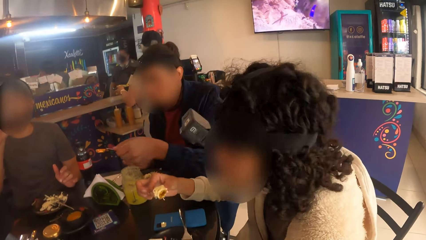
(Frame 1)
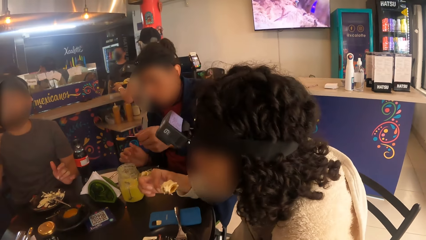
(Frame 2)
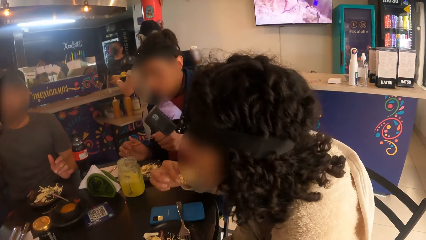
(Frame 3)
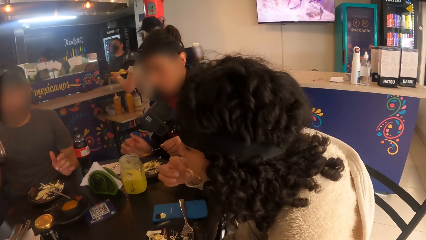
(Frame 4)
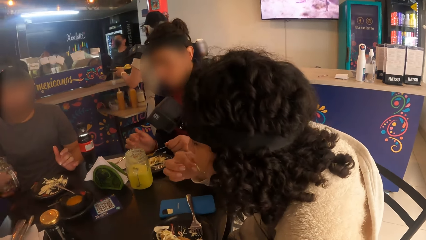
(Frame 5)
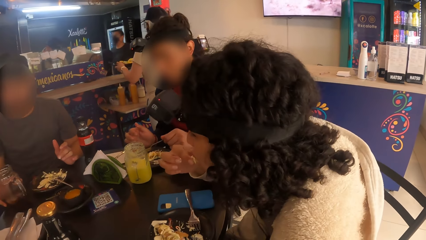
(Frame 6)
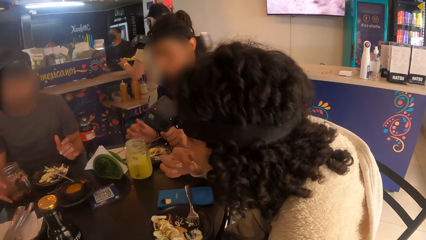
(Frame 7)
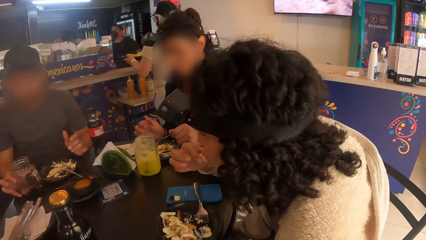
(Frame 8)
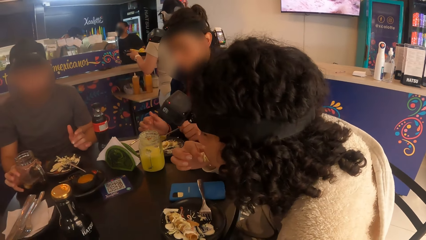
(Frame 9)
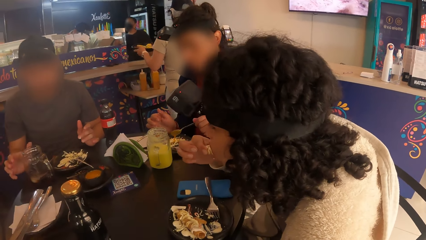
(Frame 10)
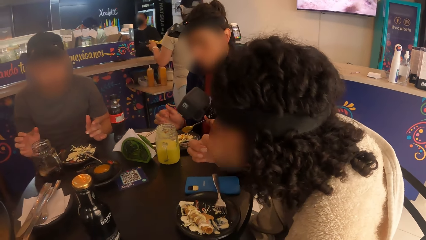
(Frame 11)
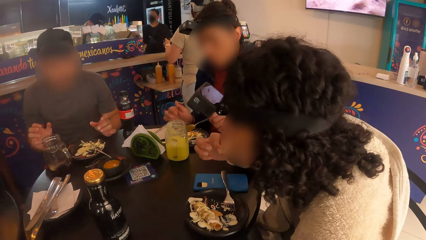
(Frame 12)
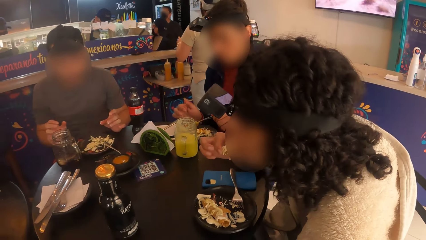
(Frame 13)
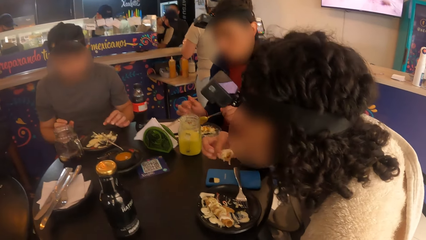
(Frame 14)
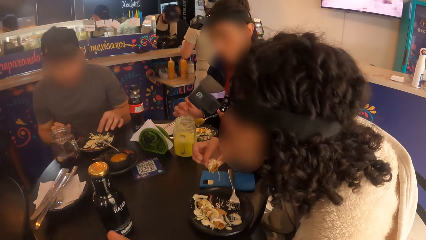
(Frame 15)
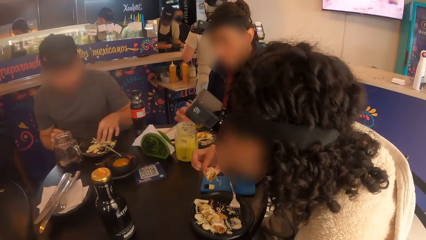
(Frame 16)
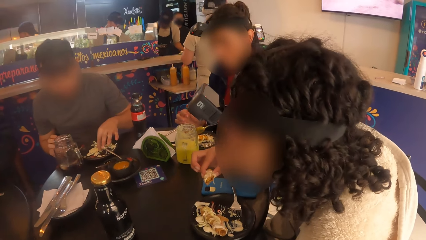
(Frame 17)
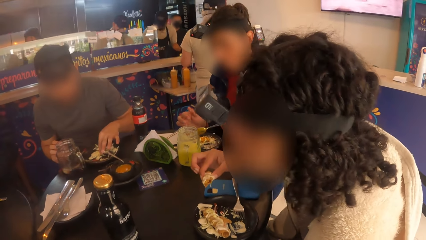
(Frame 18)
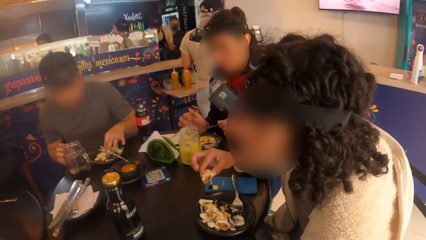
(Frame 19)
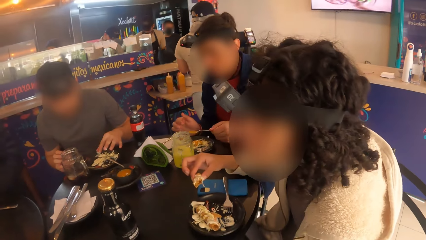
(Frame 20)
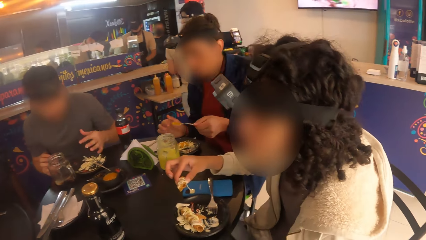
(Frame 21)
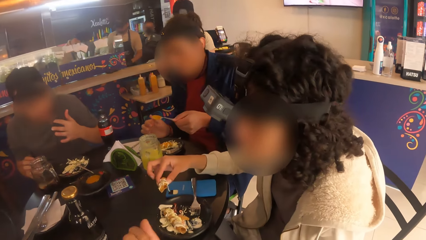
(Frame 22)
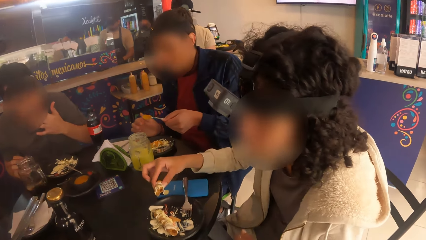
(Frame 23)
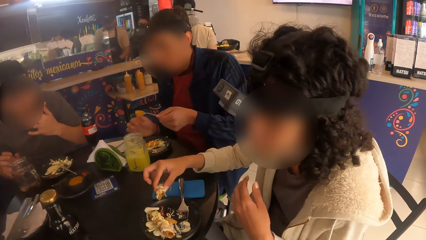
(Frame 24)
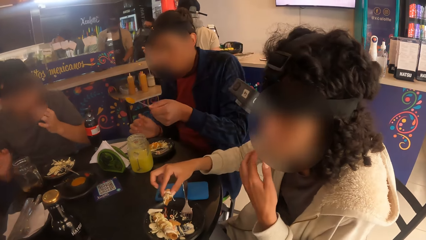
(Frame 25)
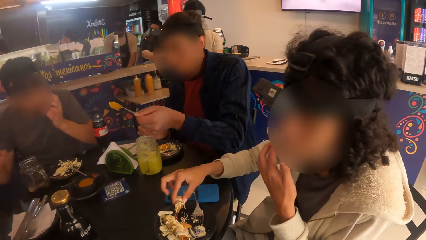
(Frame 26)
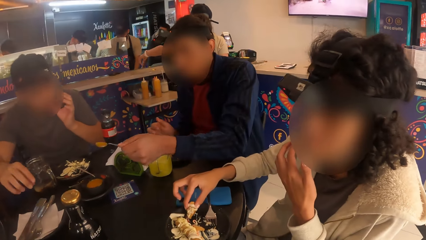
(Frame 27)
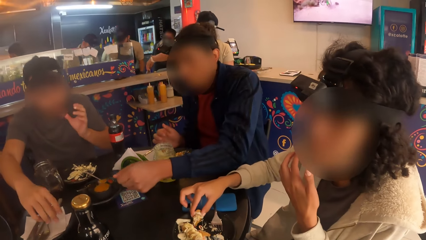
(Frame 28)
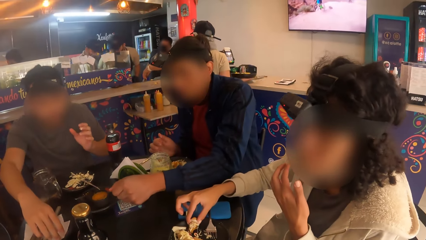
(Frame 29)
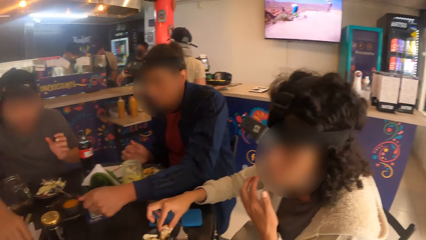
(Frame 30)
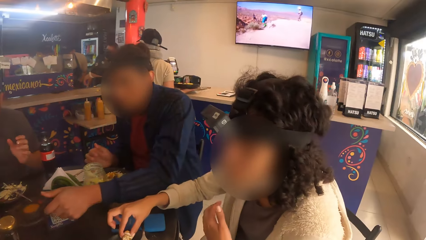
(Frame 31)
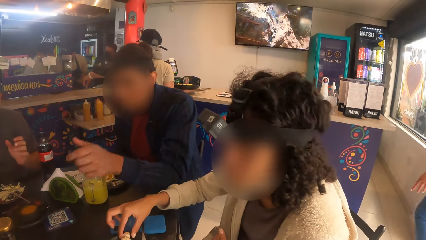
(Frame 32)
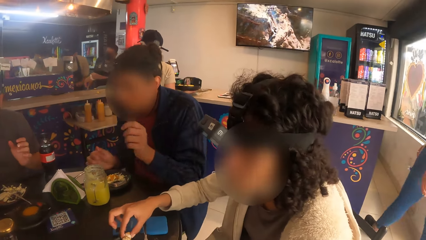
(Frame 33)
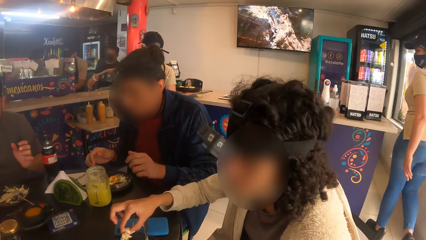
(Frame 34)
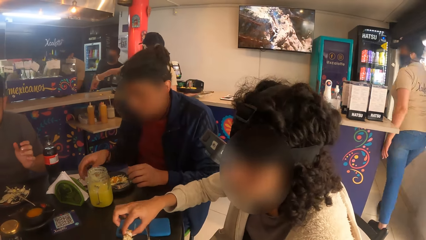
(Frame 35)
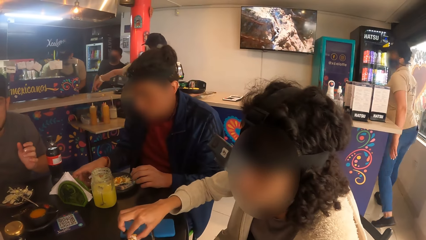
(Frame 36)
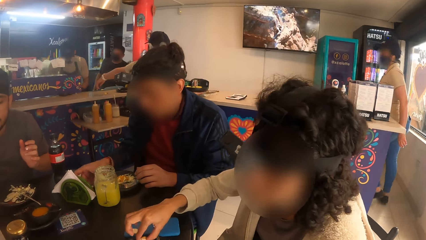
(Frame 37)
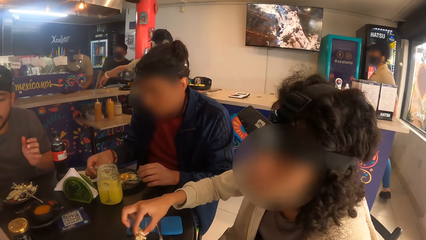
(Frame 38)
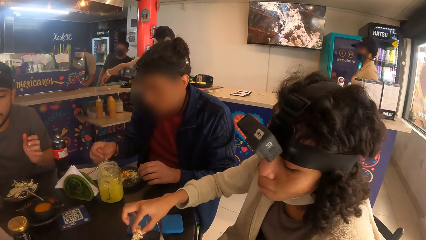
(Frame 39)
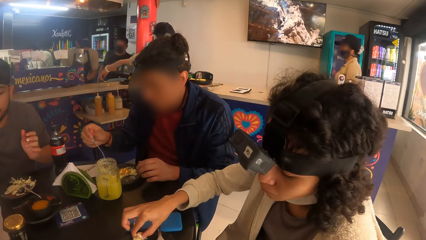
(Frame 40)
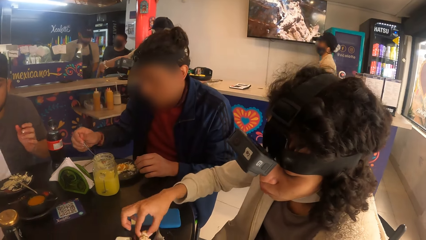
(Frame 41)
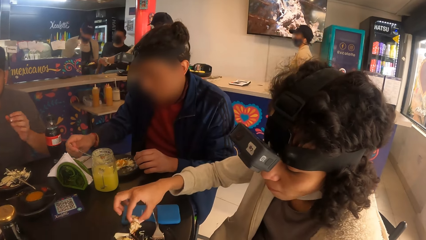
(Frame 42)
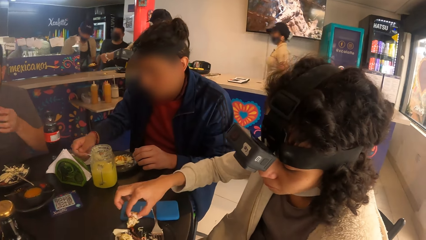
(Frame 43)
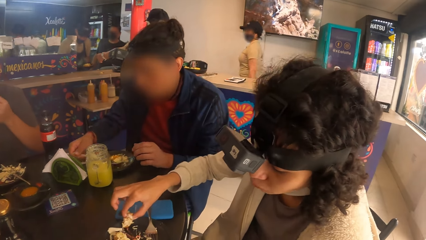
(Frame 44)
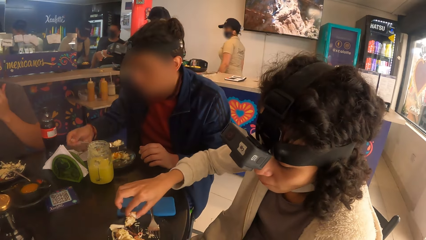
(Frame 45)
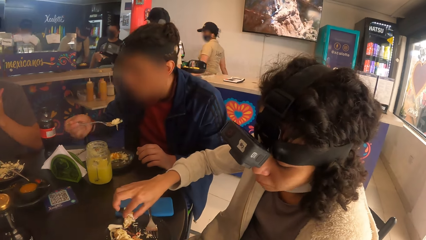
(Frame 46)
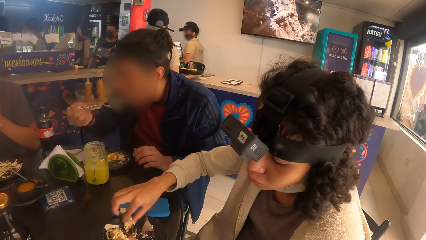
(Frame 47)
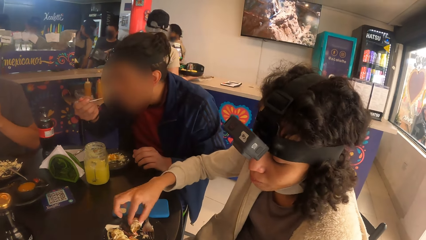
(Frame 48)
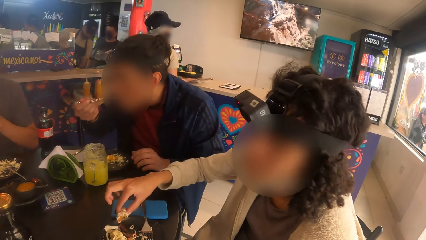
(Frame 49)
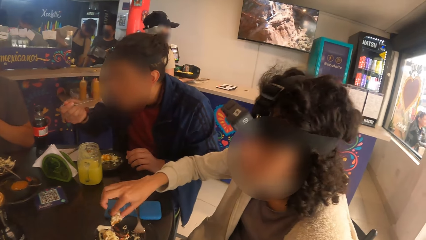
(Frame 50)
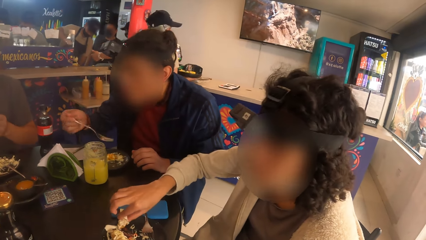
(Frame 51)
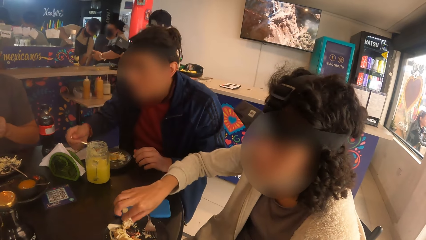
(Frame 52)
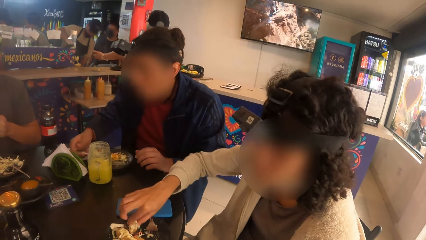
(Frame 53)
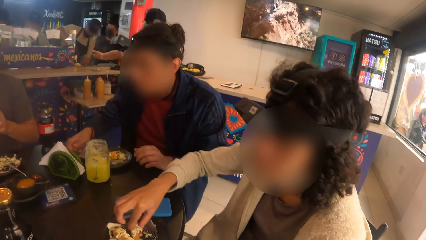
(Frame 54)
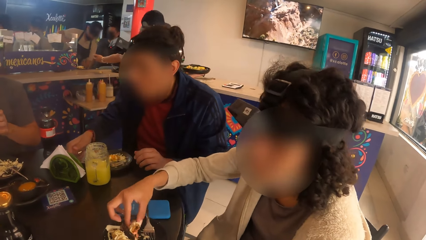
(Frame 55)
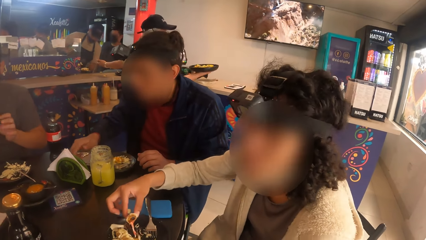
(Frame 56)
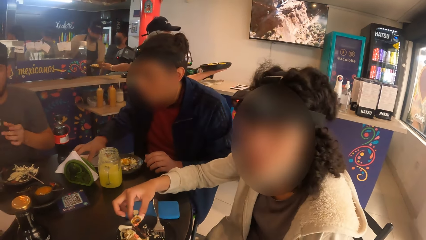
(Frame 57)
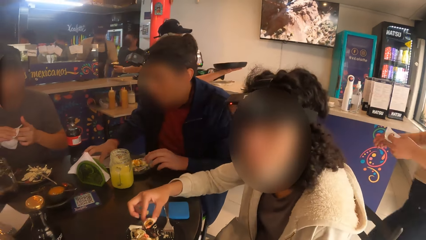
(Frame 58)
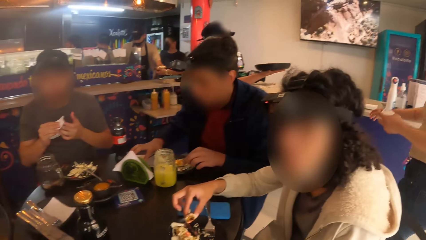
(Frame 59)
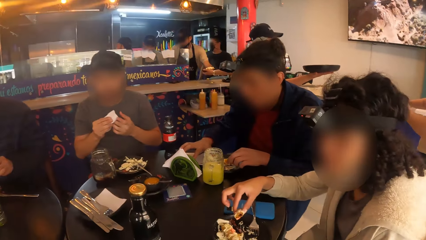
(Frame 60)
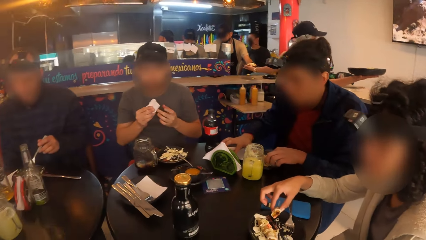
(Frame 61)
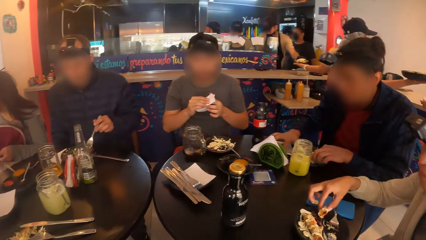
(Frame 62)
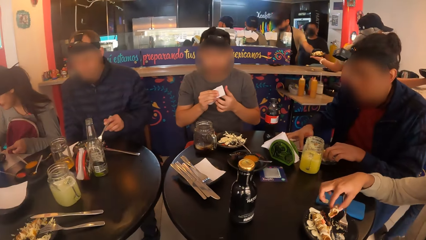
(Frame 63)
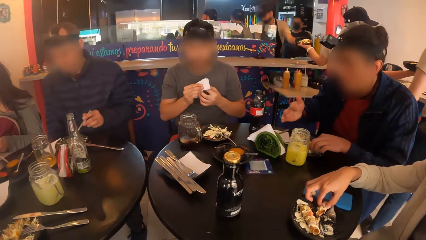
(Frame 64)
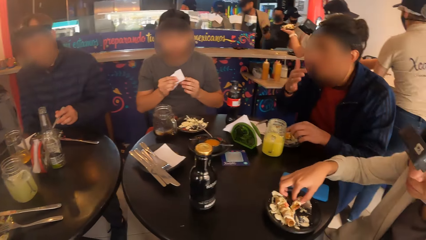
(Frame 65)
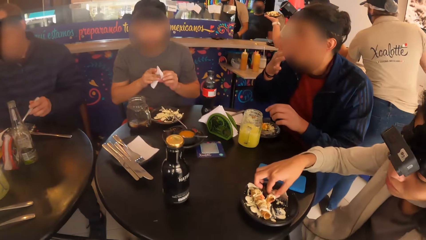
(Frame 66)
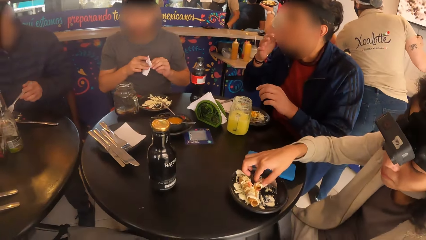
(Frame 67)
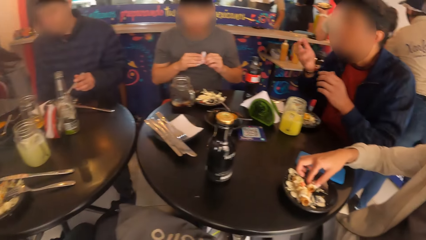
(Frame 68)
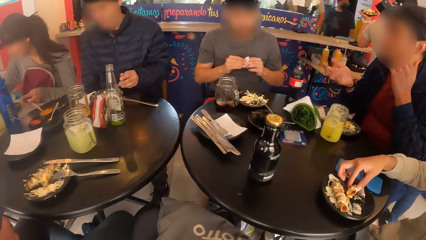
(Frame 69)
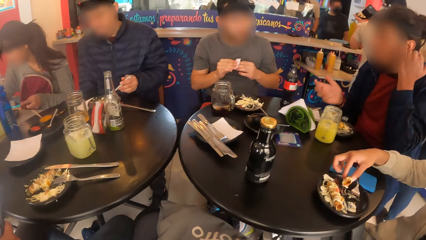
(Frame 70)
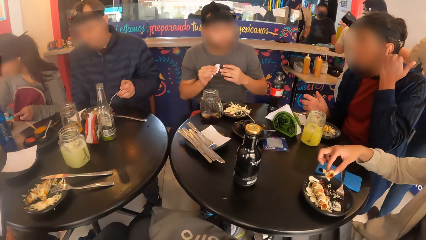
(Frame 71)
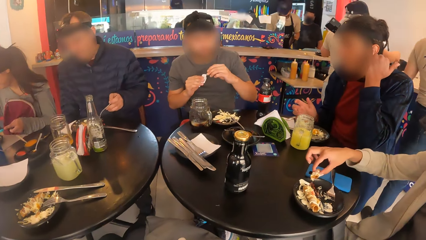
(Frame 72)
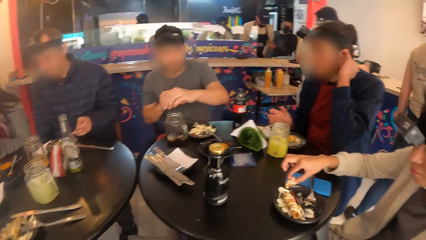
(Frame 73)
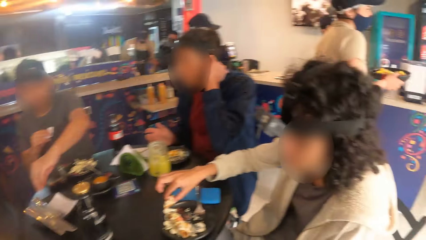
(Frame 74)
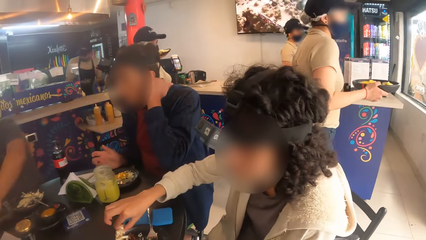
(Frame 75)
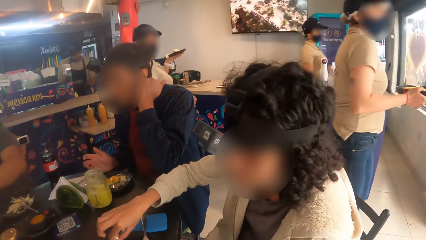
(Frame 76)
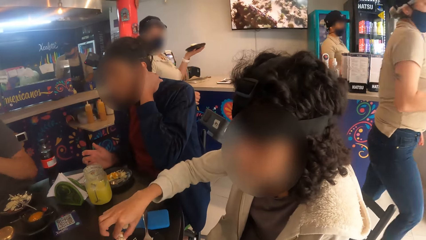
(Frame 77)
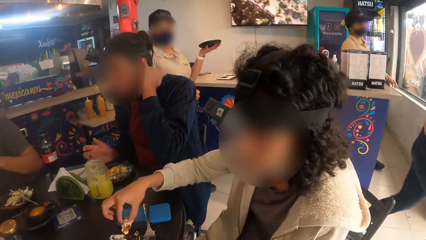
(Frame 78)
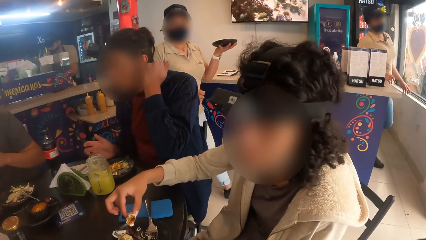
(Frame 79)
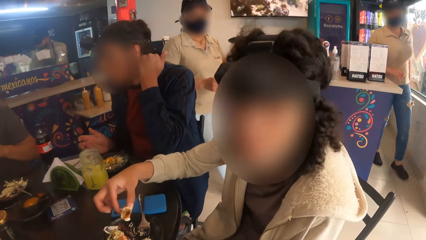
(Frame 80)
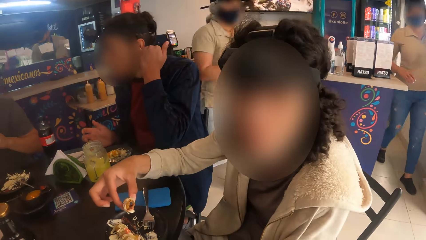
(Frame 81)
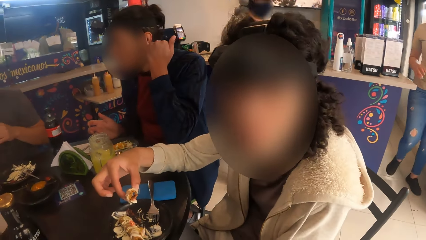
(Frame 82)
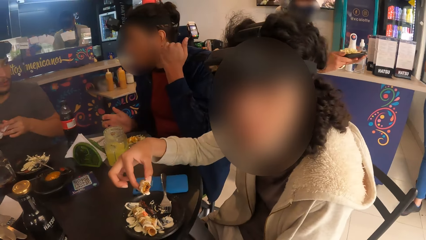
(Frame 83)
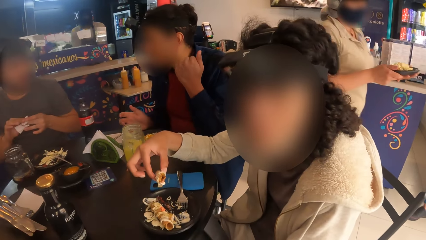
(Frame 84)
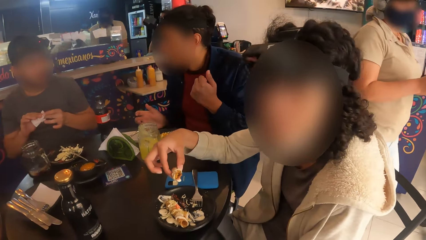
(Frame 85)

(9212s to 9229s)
The woman eats the taco in her right hand. A man pours the cream from the spoon to the salad in the plate on the table. Another man drops the cup in his right hand on the table. The other man picks a serviette on the table with his right hand. The first man drops the spoon in his left hand into the bowl on the table. The first man picks the fork on the plate on the table with his right hand, takes salad from the plate on the table with the fork in his right hand, eats the salad in the fork in his right hand, and drops the fork on the plate on the table with his right hand. The other man wipes his hands with the serviette.
